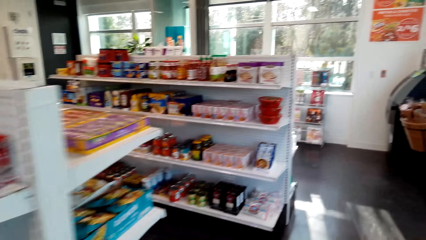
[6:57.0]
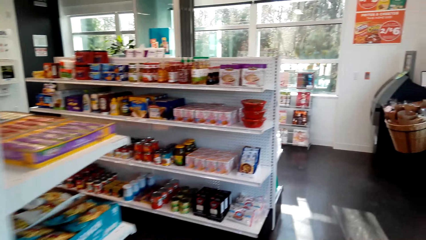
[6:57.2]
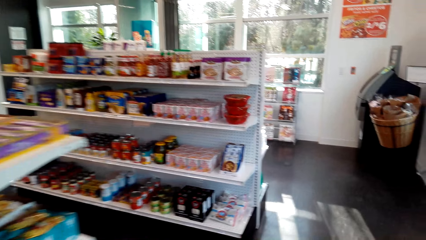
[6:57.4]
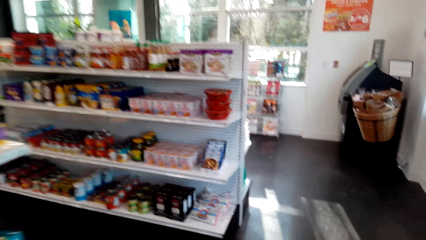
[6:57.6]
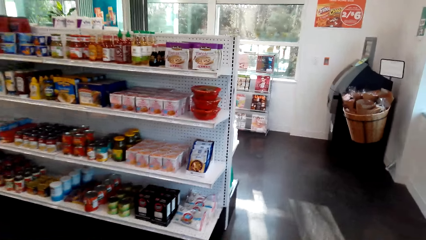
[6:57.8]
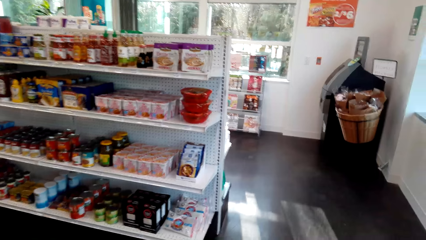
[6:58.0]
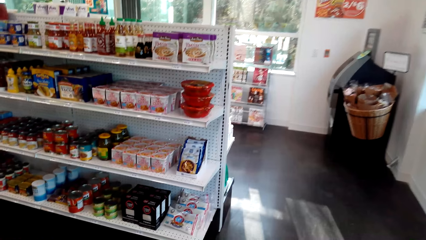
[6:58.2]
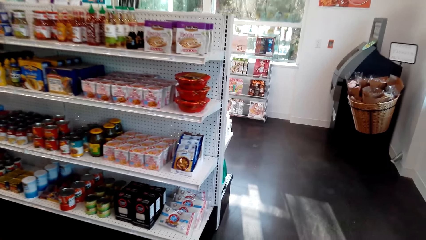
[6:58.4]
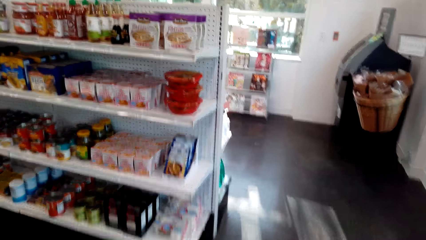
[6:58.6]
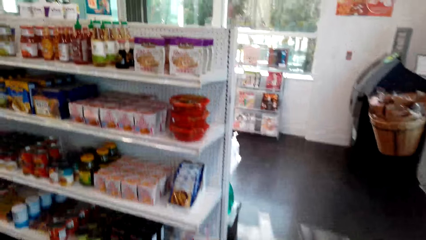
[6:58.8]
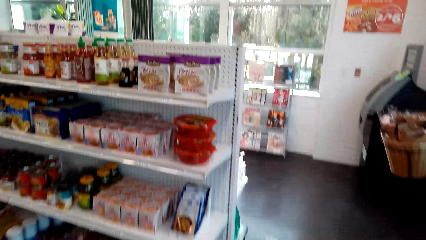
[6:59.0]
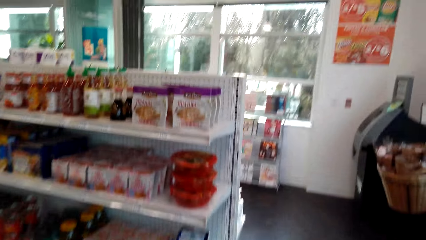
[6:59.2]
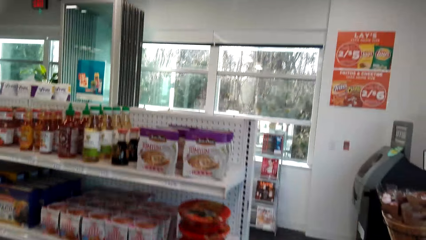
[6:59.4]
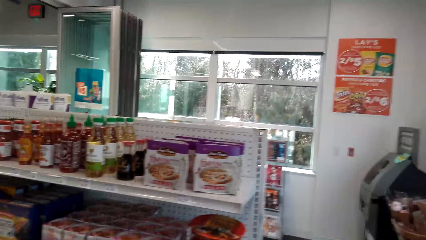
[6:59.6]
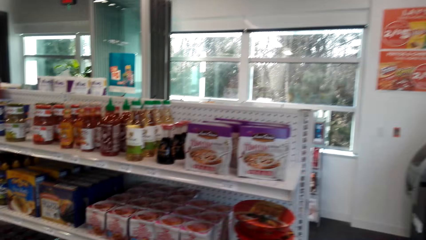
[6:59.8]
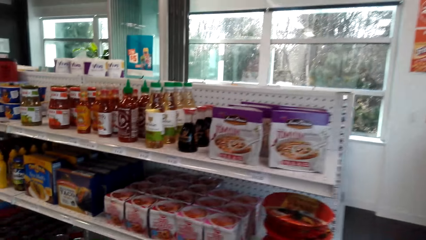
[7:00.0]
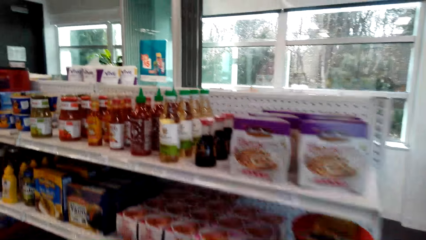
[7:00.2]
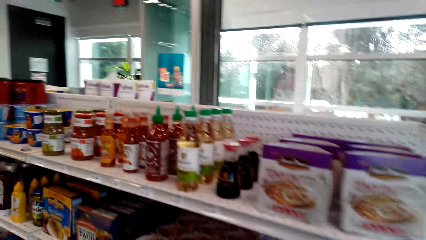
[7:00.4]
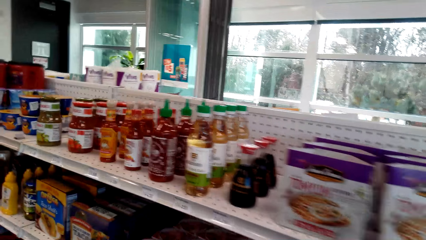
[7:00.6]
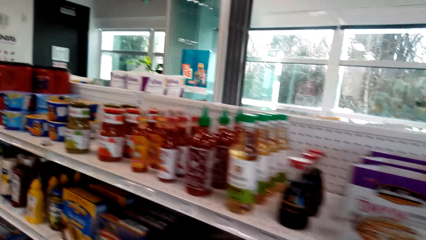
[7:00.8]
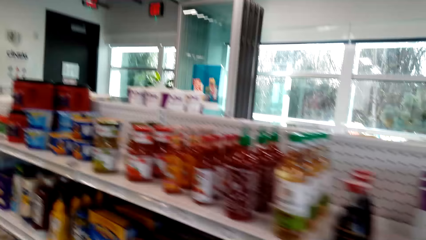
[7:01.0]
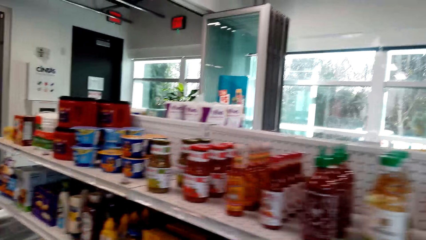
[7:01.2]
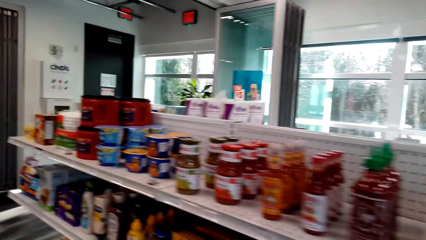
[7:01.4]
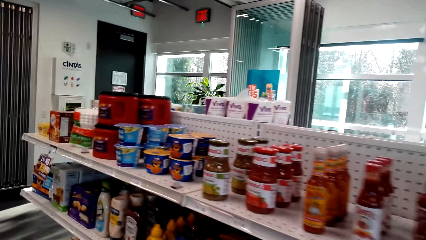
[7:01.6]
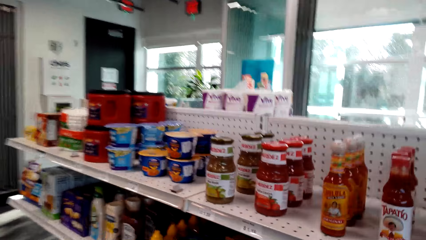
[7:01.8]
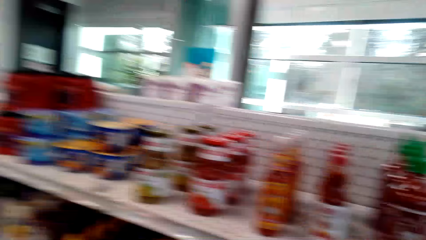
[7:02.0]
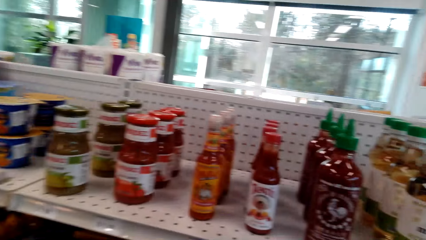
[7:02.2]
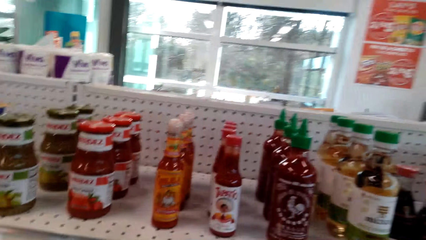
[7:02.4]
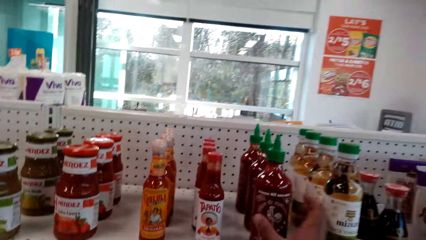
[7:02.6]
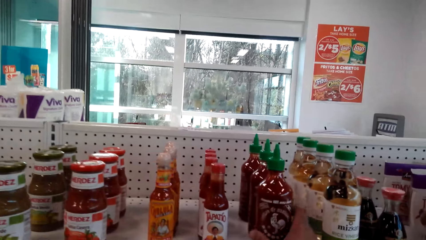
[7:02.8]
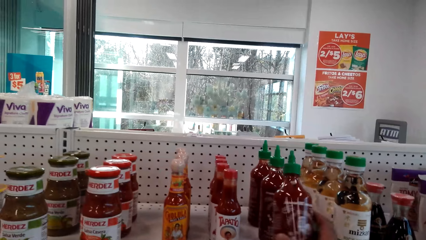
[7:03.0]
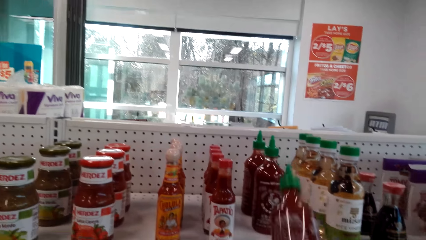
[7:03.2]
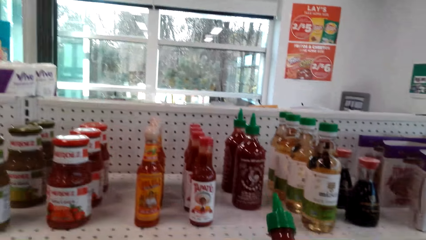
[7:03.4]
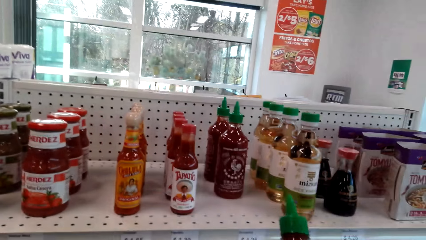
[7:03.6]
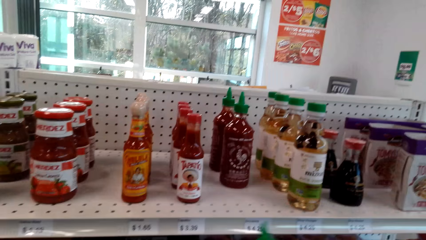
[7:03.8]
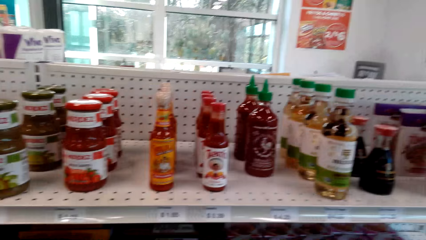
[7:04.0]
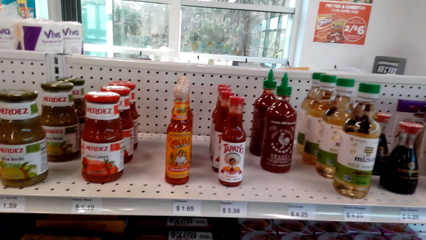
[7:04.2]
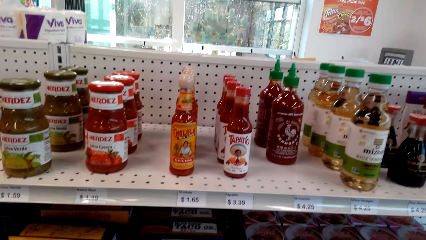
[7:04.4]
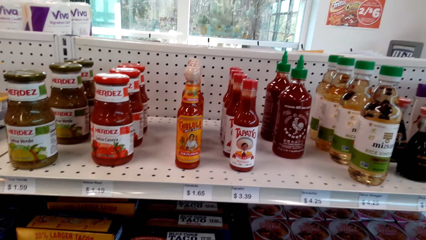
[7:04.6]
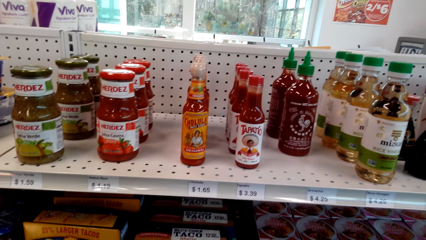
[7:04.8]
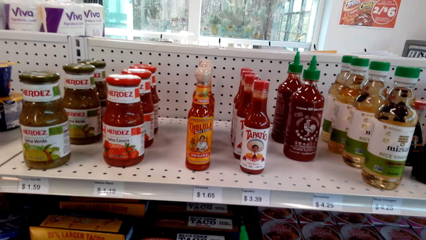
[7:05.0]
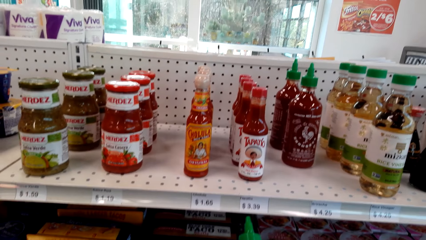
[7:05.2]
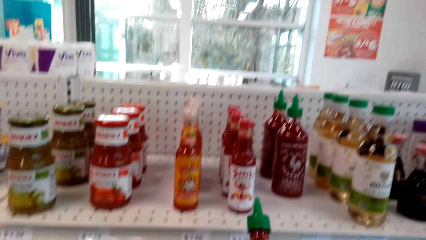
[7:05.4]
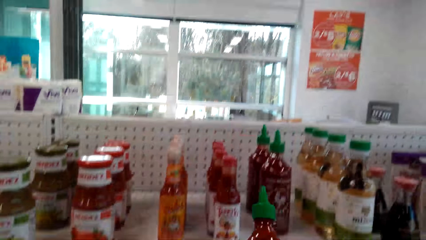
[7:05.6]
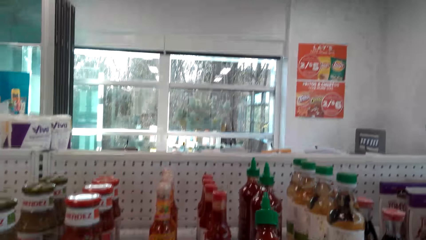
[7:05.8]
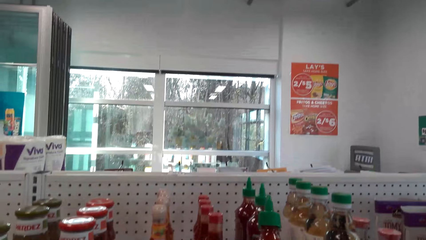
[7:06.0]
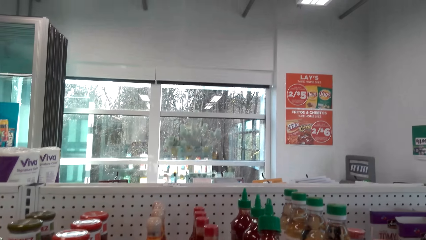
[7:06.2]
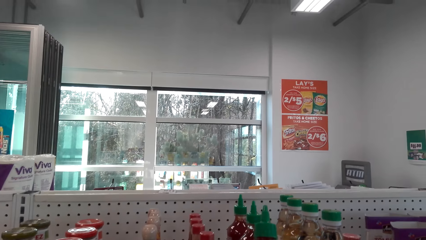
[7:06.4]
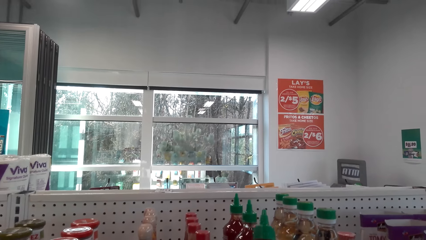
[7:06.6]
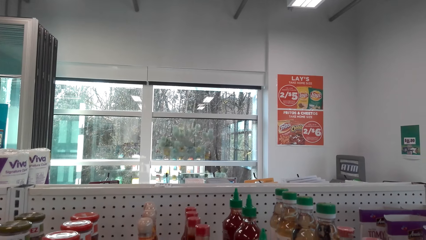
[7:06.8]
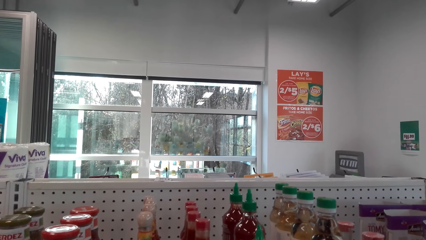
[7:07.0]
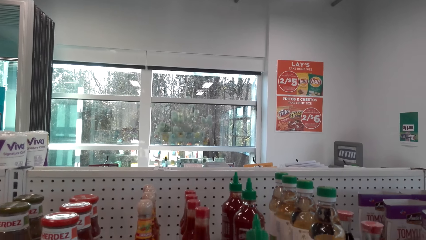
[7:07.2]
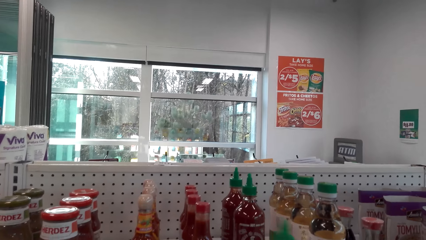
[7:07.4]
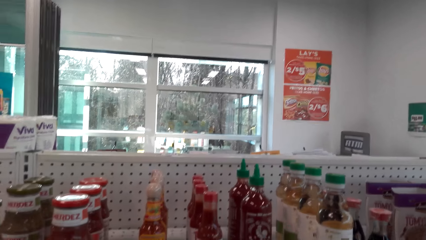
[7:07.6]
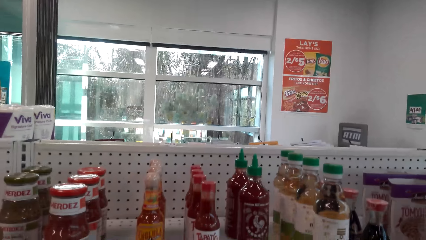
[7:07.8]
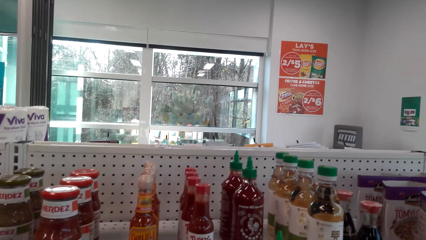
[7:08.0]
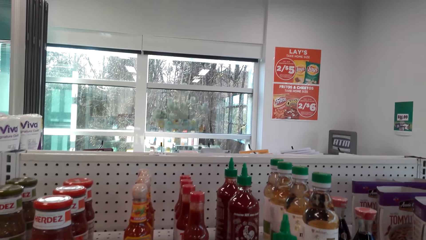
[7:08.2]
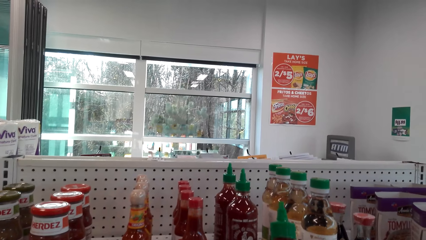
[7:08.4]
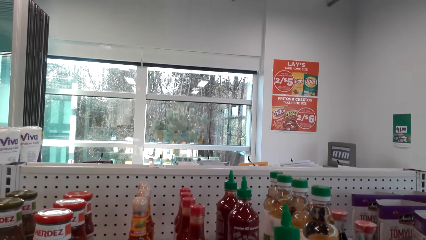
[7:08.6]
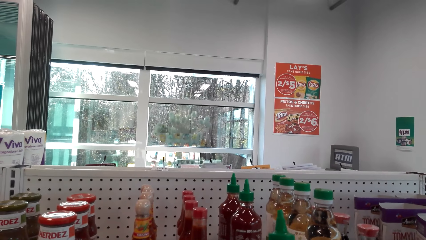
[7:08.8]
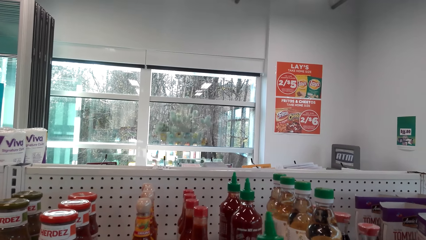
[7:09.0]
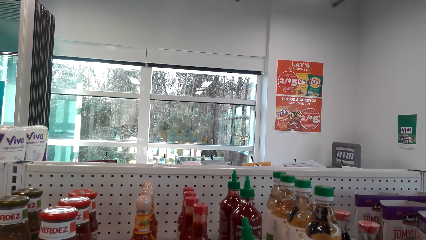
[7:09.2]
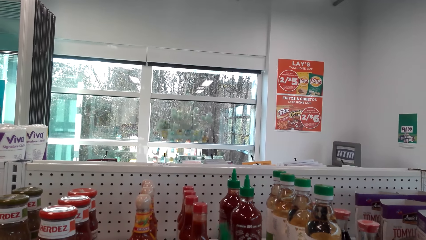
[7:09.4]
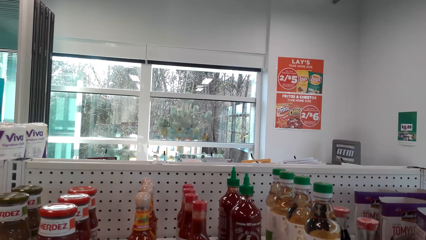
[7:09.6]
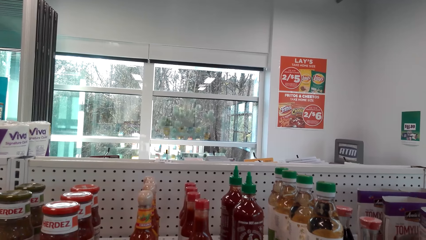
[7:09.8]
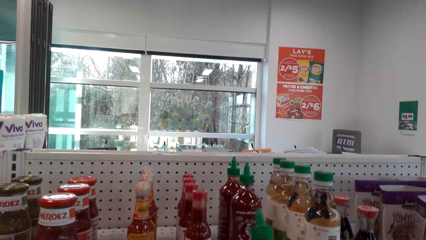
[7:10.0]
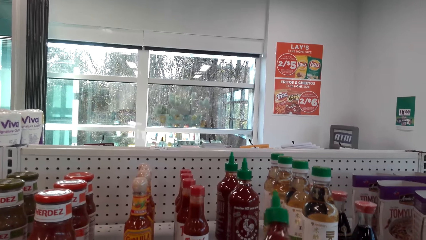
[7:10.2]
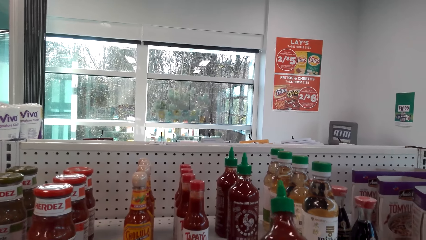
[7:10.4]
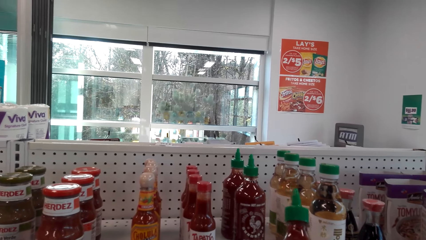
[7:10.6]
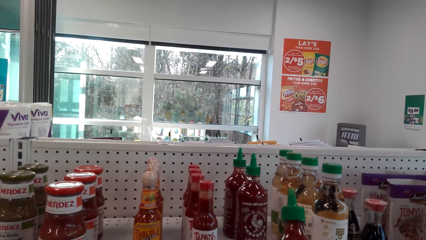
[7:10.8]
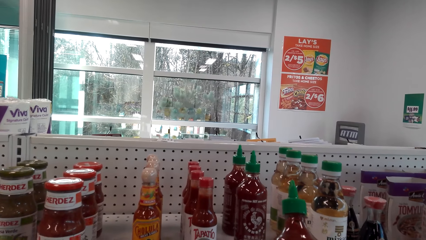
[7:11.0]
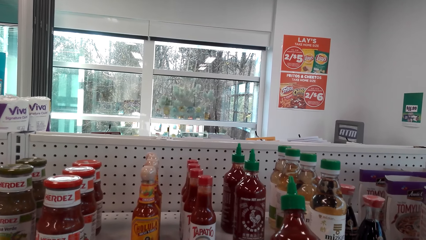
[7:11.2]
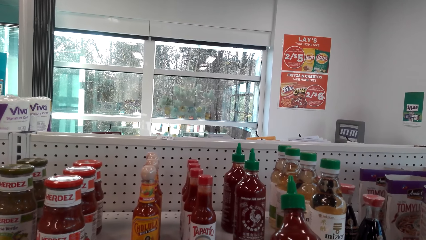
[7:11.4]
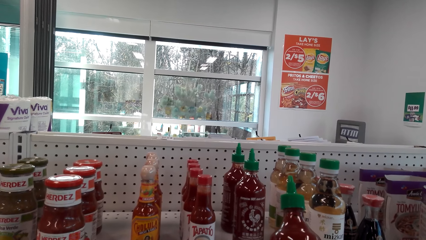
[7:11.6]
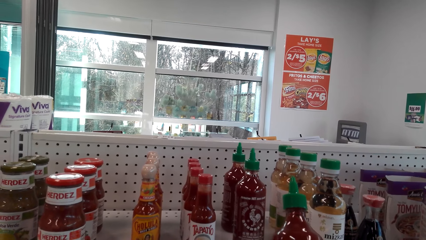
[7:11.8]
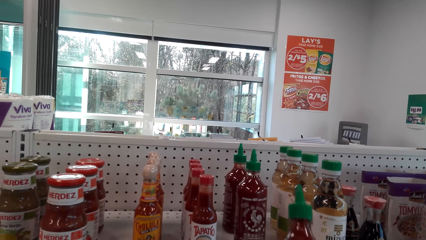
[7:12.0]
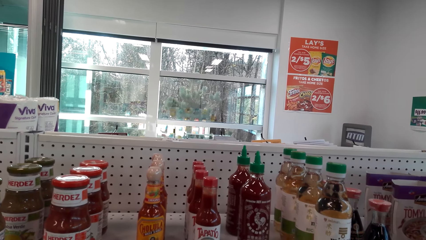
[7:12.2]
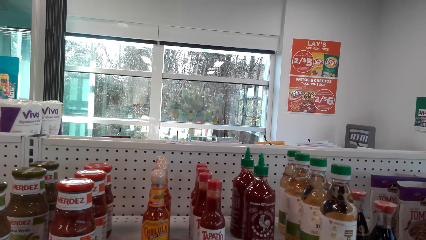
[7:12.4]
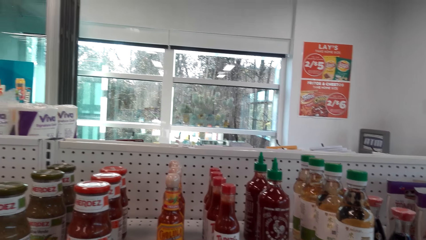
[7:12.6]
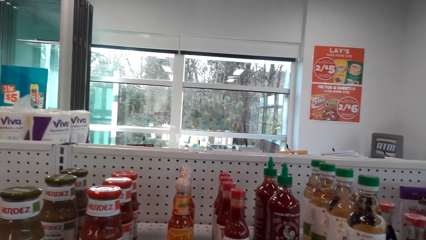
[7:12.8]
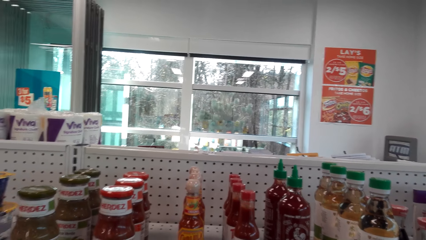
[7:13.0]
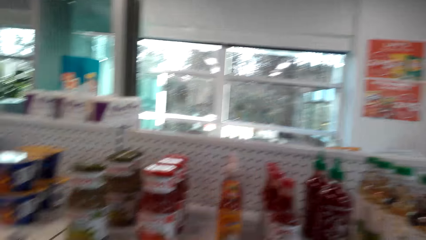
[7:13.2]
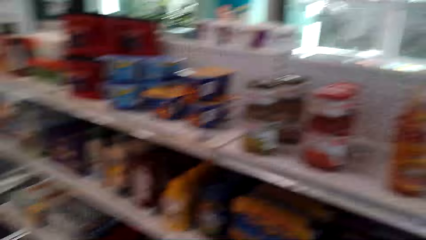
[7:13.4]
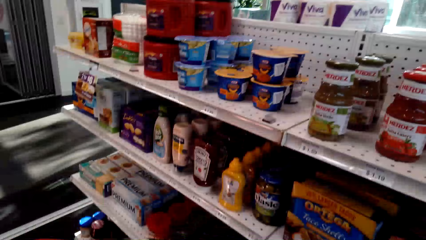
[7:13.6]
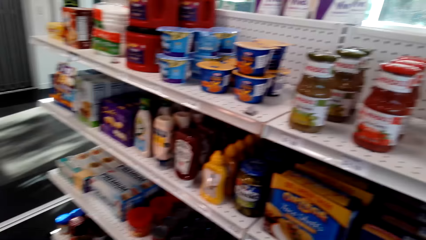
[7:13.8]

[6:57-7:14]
The camera wearer holds a bottle of ketchup.
